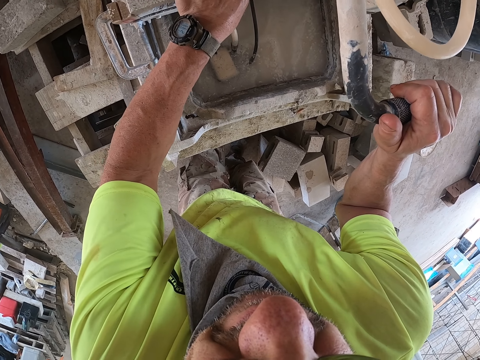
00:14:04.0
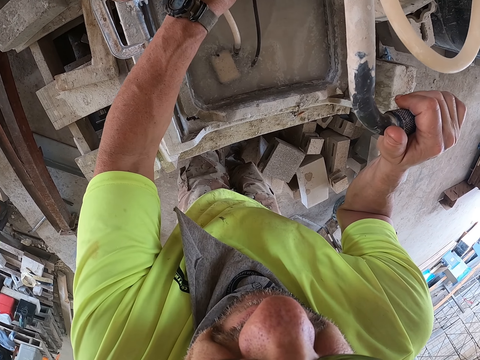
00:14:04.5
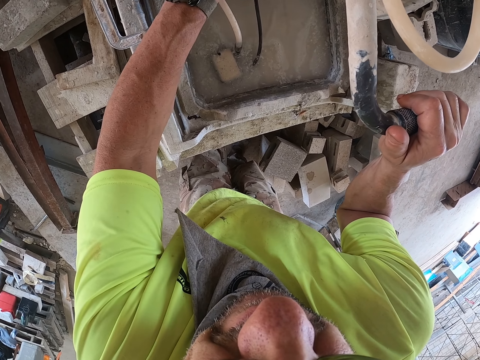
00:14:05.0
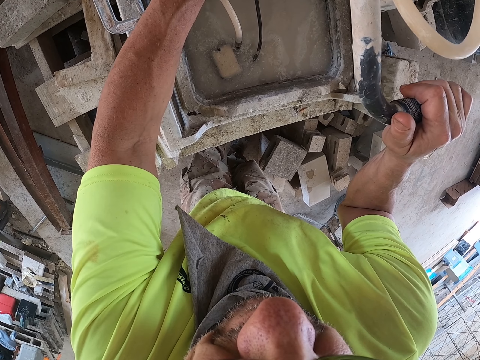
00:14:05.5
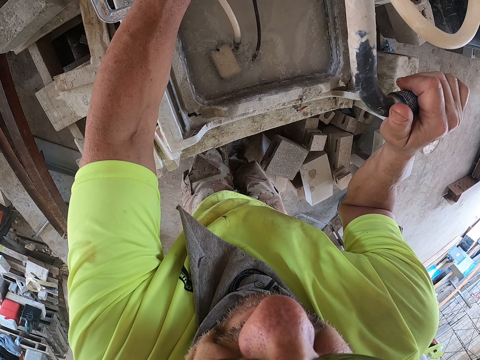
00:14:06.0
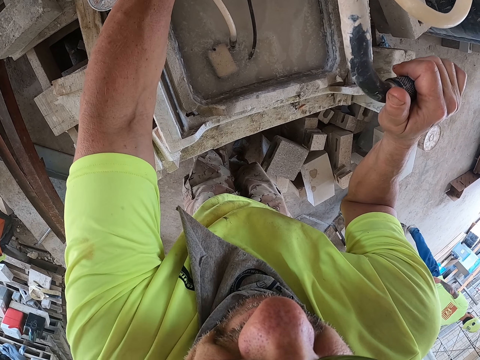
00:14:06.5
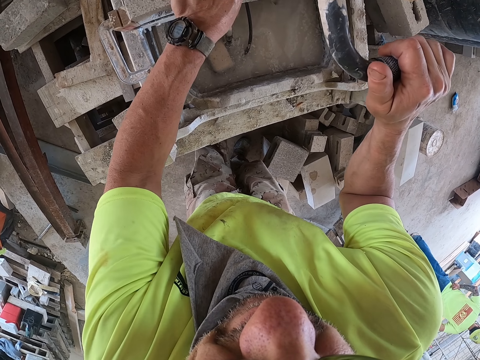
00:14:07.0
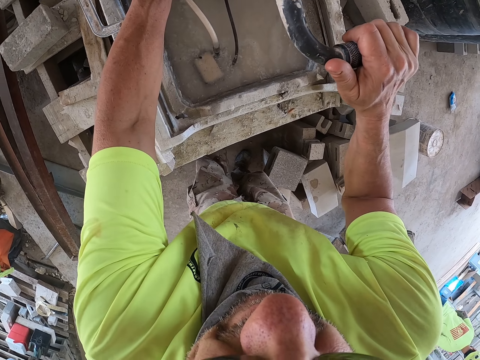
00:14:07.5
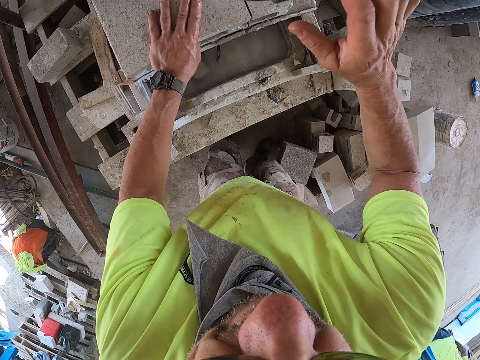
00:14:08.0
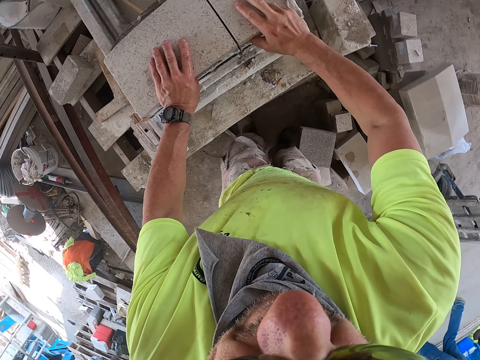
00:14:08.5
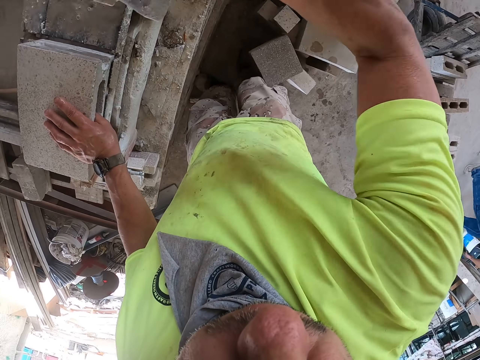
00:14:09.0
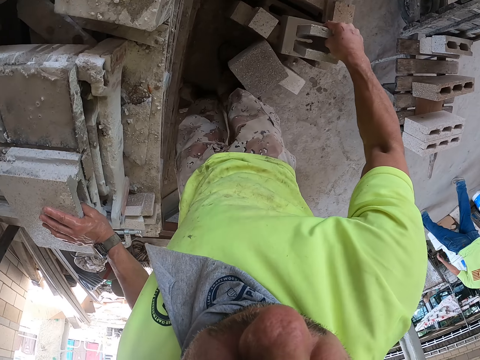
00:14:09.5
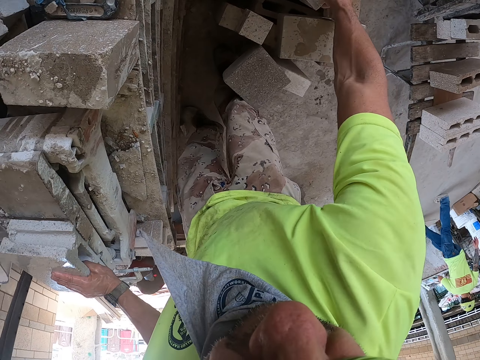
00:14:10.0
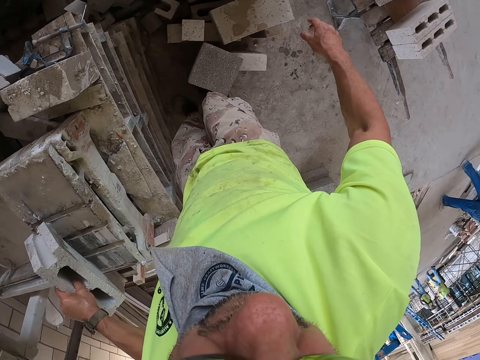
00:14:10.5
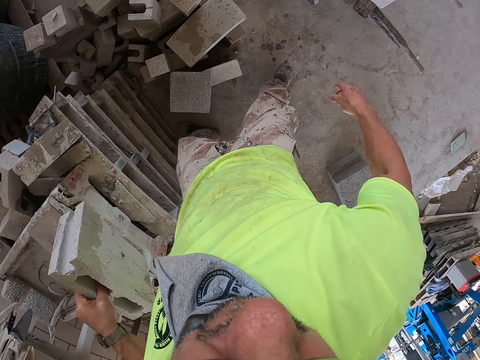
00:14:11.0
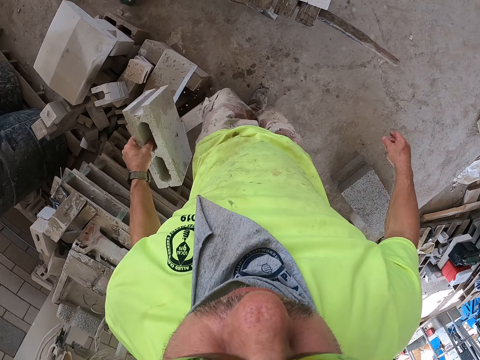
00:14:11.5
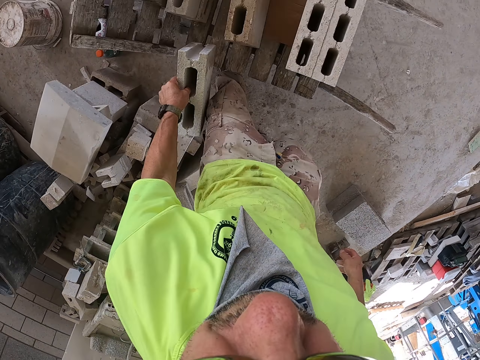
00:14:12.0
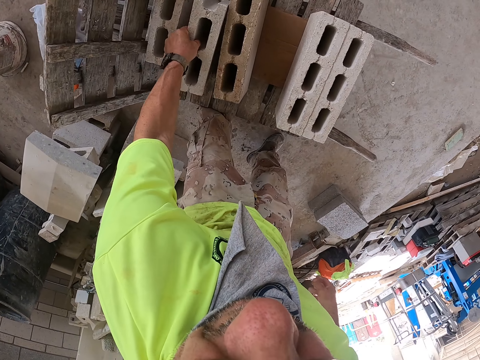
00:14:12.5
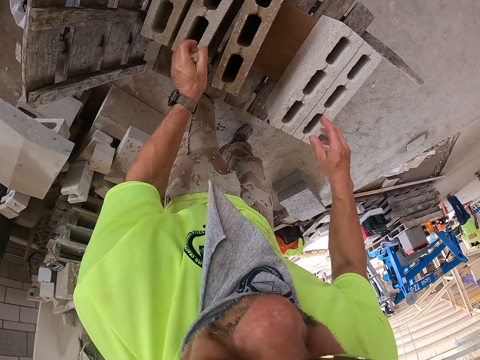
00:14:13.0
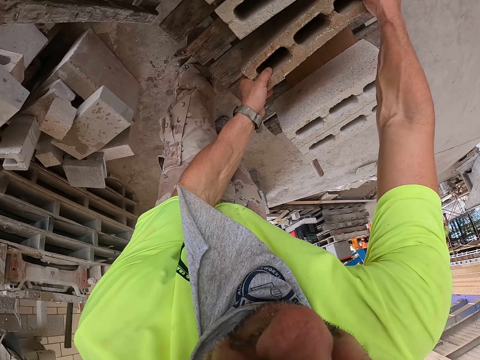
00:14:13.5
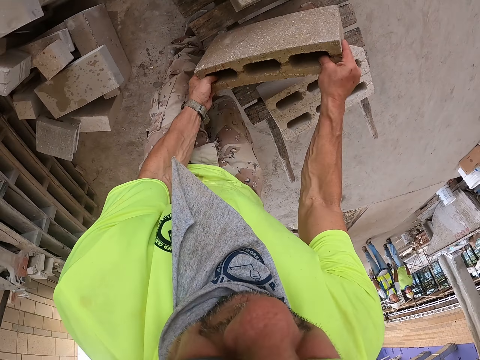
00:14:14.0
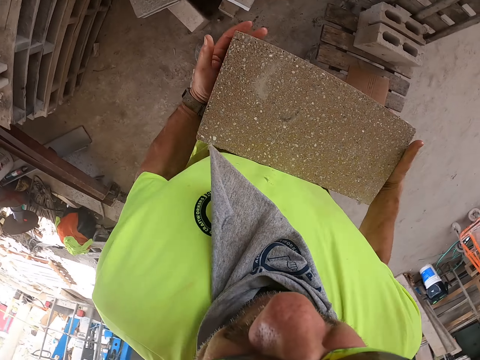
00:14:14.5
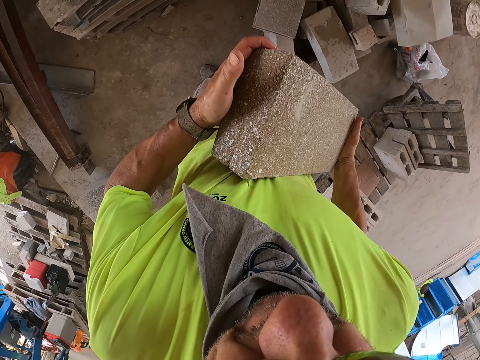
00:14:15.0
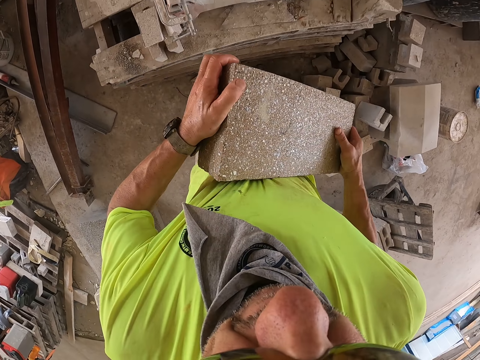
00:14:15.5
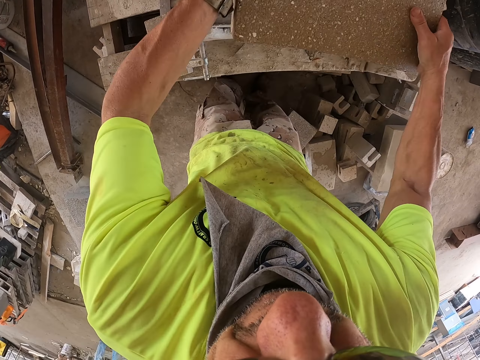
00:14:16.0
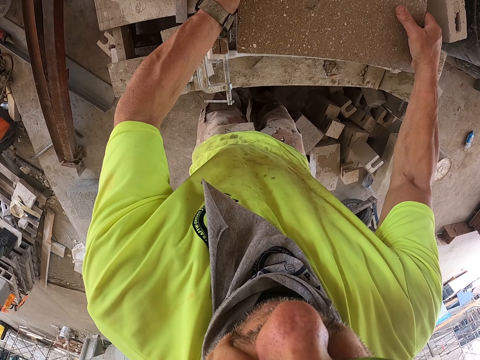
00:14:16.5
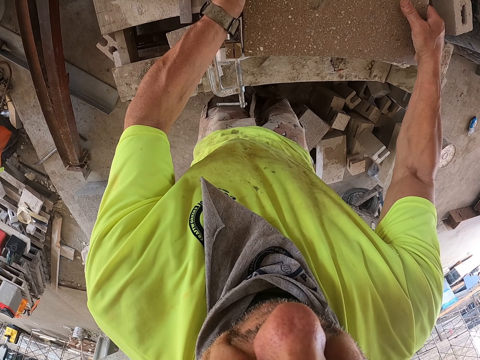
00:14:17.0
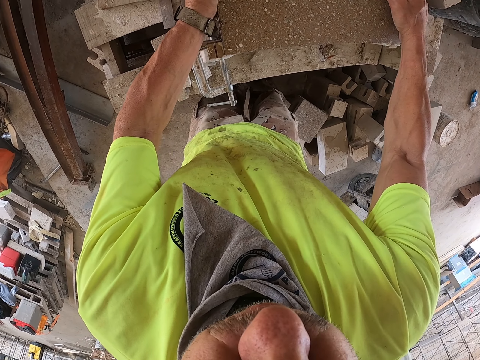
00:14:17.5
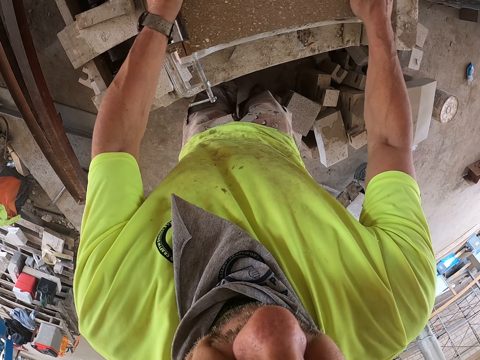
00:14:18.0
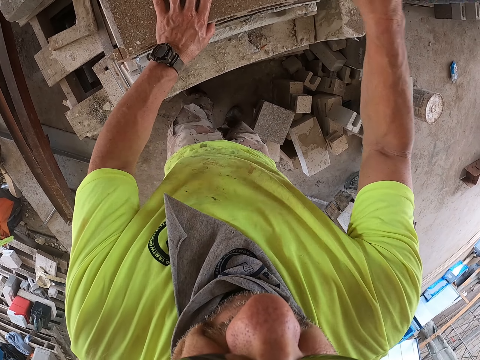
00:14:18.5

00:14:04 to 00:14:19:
The camera wearer picks up a brick from the machine and holds the brick. They place the brick on a brick. They pick up the brick from the machine and hold the brick. They walk around the construction site. They place the brick on the cart. They pick up the brick from the cart and hold the brick. They walk around the construction site. They put the brick on the brick cutter.

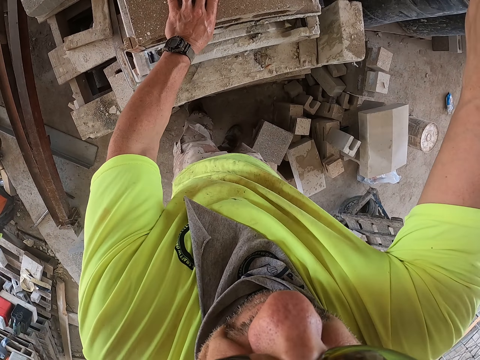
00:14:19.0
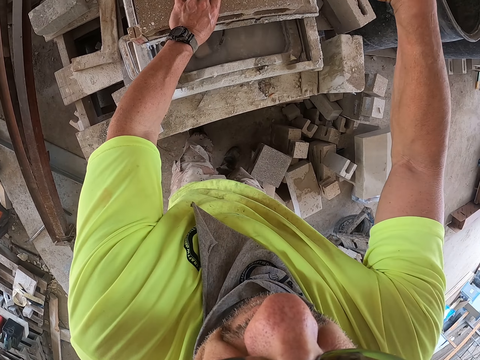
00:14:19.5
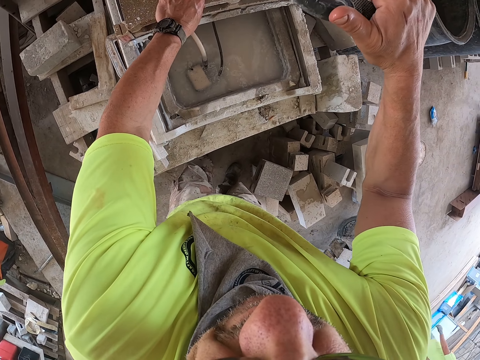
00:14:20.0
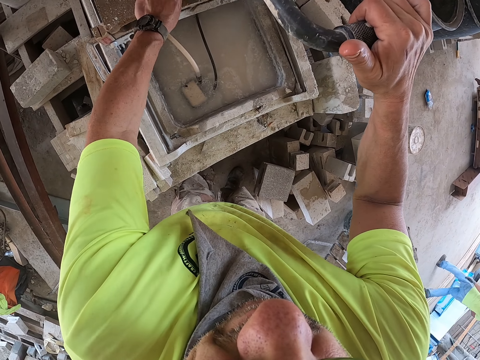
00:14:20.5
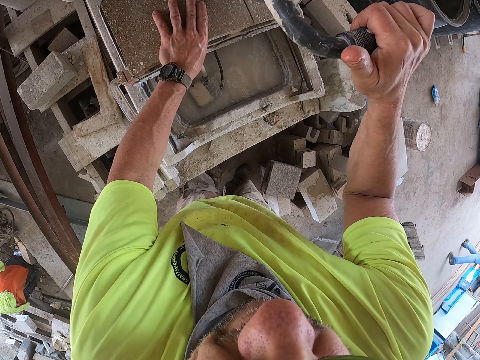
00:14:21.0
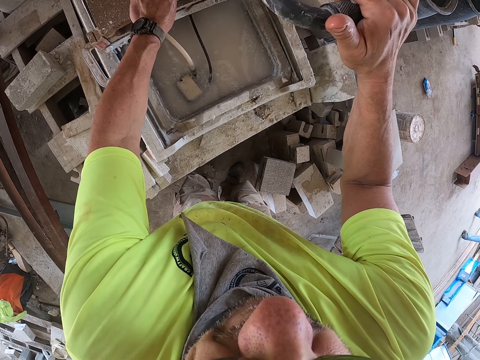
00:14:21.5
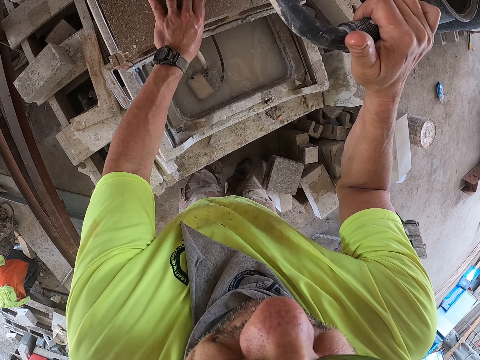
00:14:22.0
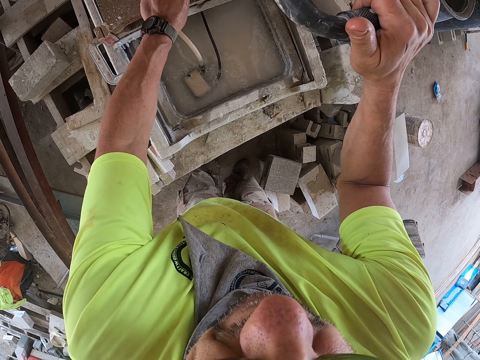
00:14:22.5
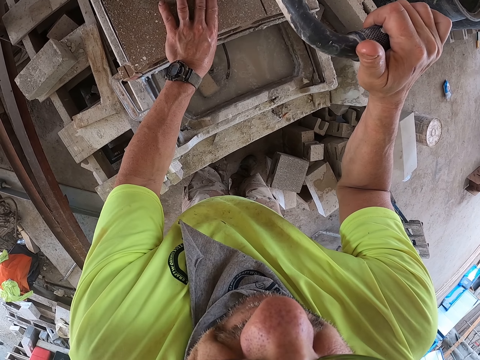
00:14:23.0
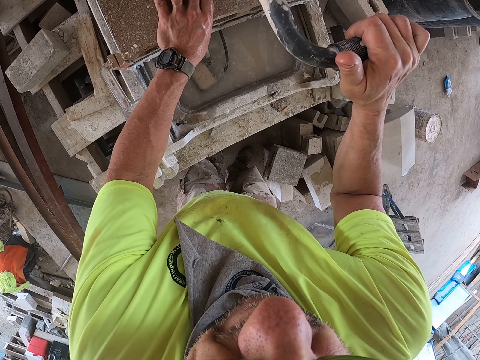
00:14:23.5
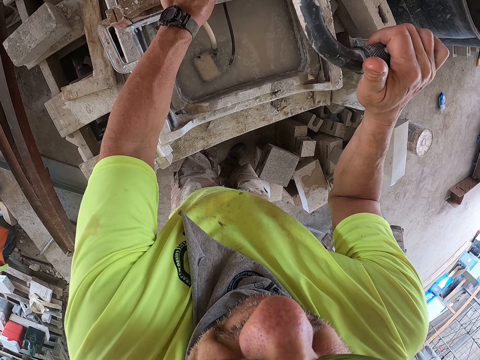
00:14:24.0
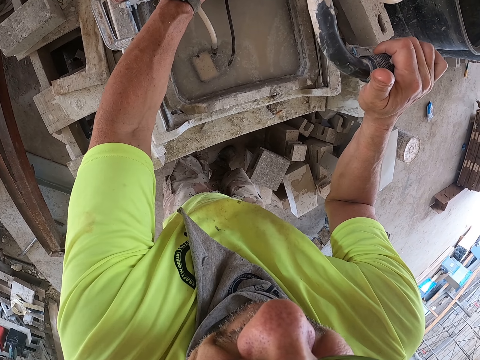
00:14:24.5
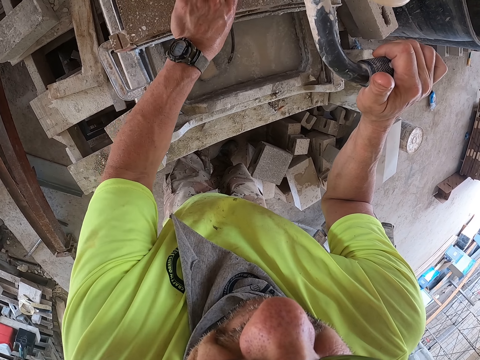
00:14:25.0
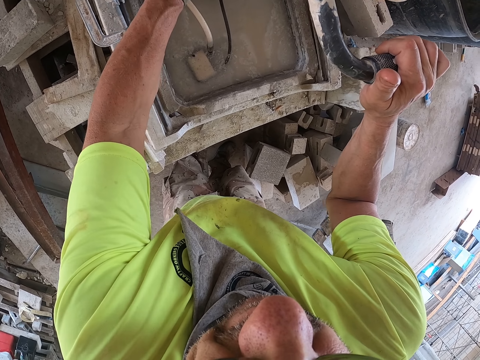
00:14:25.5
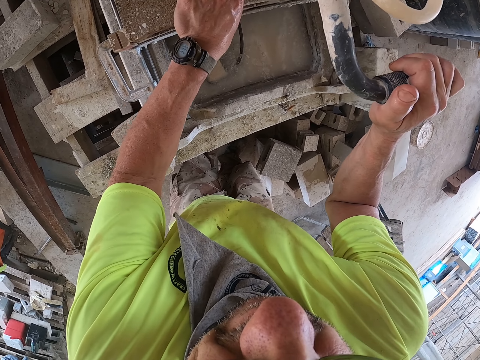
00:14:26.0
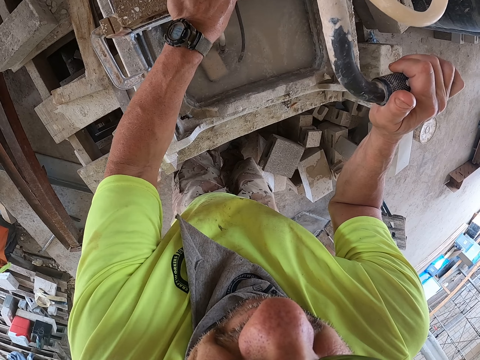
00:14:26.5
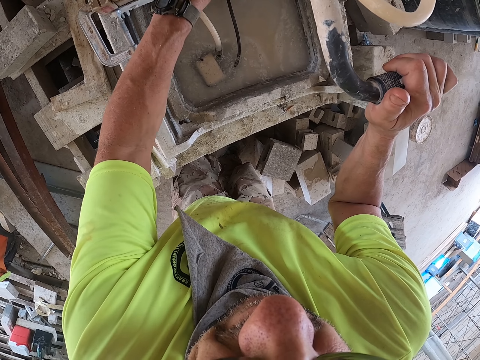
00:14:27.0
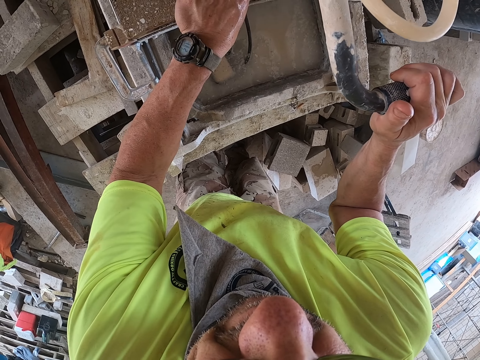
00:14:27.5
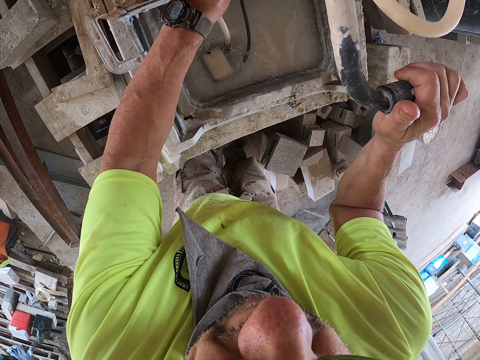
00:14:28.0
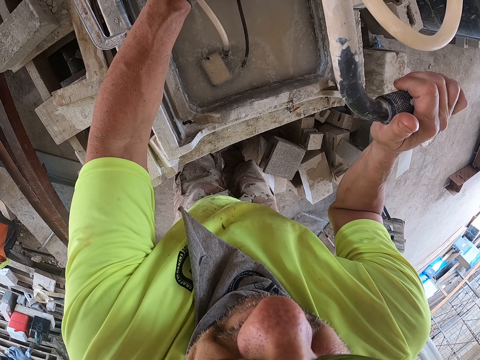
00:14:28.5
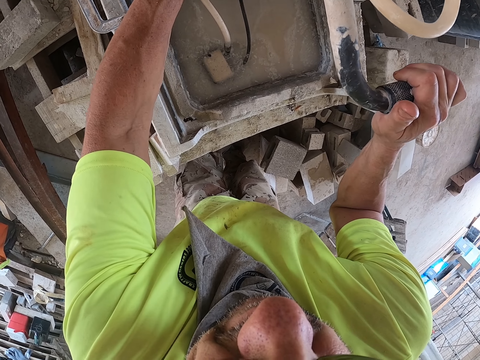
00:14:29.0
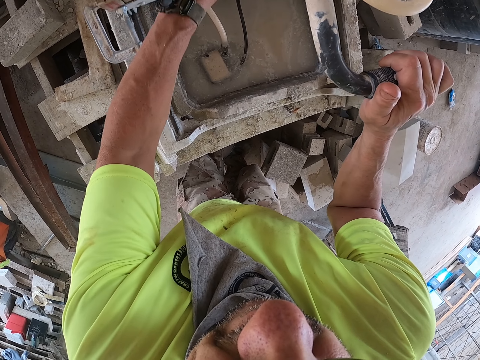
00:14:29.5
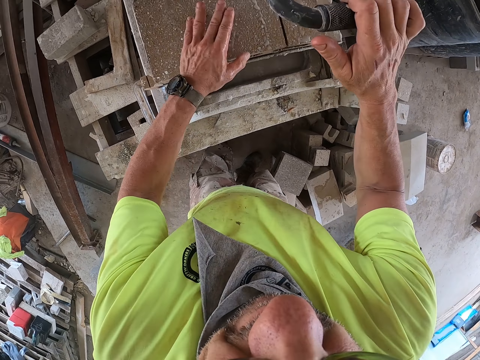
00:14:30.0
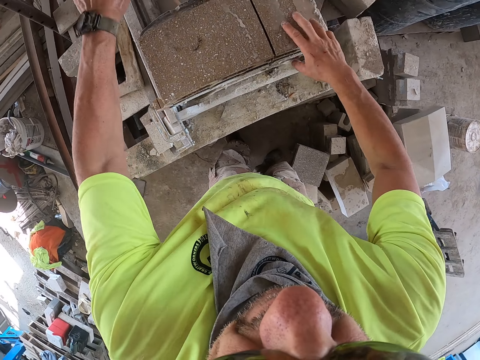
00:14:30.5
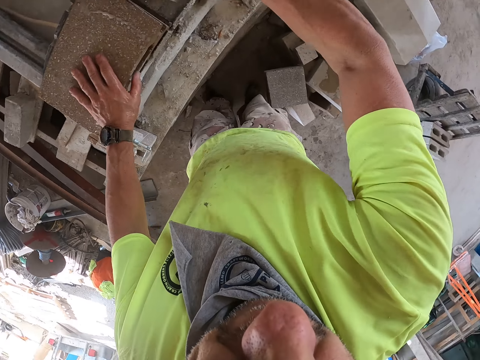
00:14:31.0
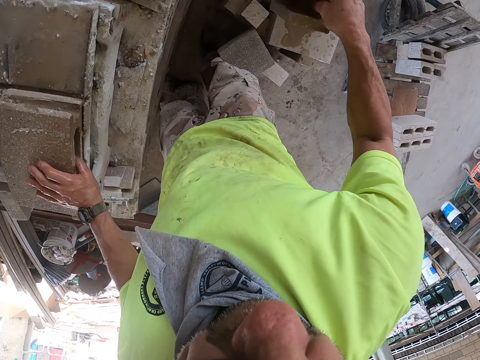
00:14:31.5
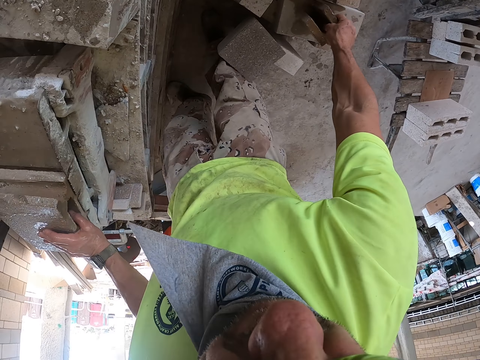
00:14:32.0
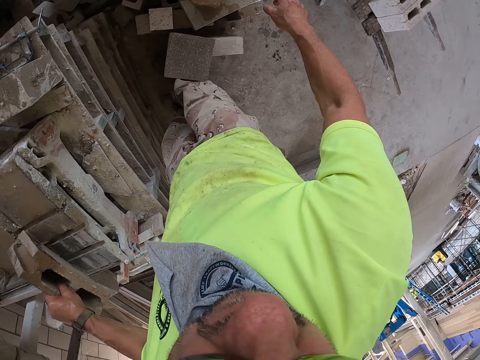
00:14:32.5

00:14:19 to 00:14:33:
The camera wearer moves a brick with a hand. They hold the brick cutter handle. They cut the brick with the machine. They pick up the brick from the machine and hold the brick. They place the brick on a brick.
